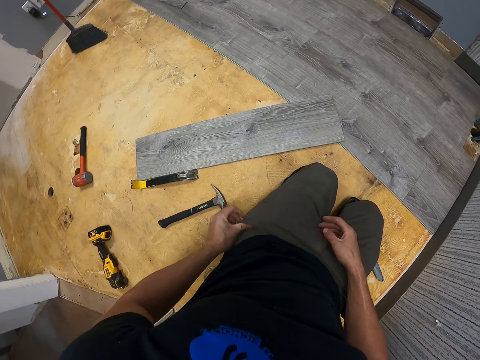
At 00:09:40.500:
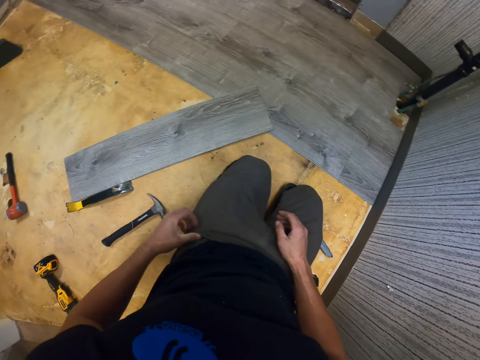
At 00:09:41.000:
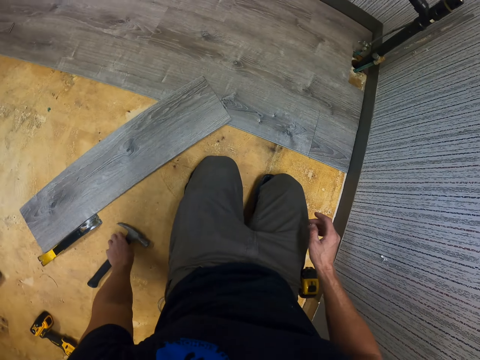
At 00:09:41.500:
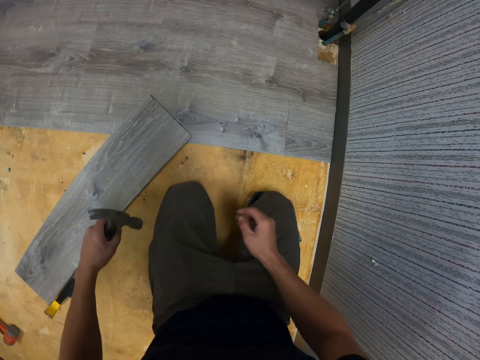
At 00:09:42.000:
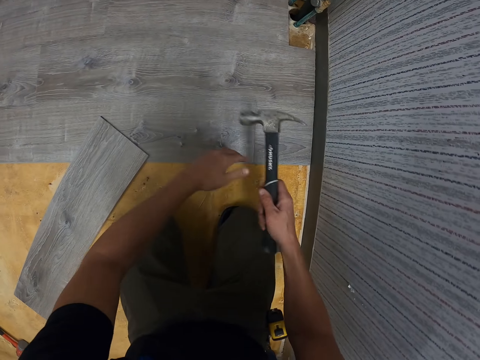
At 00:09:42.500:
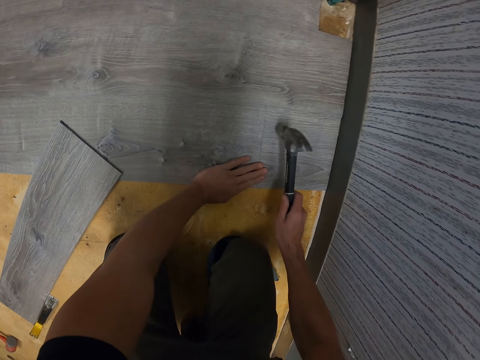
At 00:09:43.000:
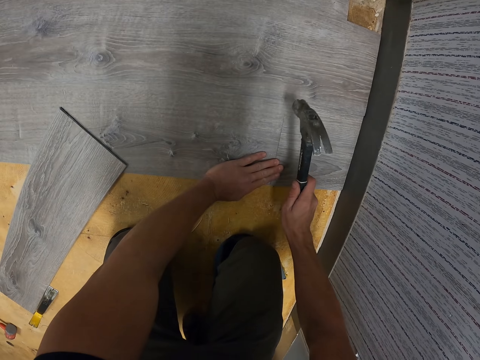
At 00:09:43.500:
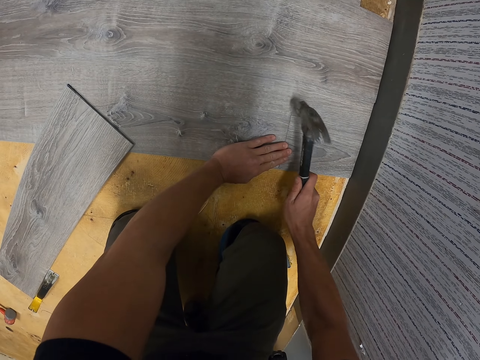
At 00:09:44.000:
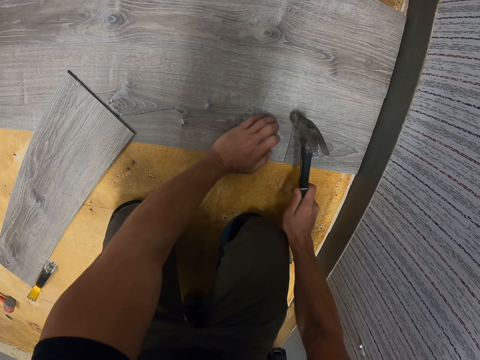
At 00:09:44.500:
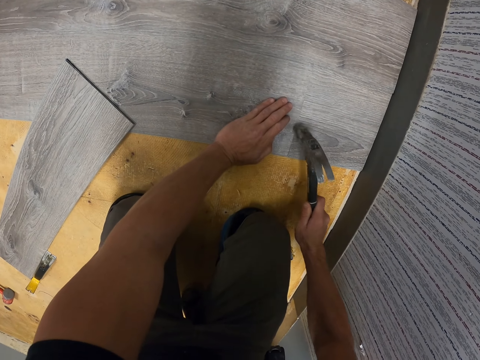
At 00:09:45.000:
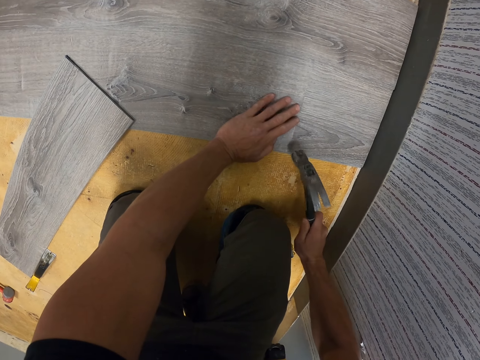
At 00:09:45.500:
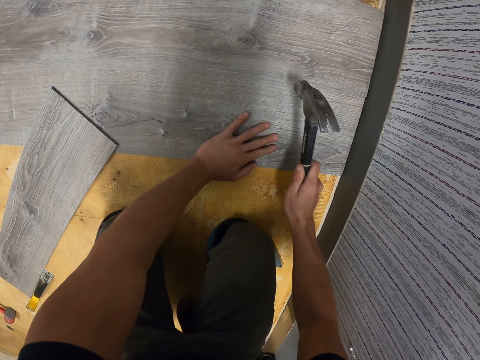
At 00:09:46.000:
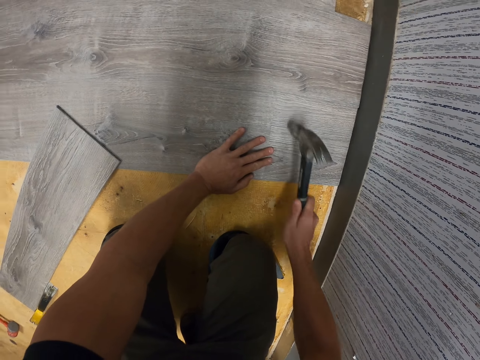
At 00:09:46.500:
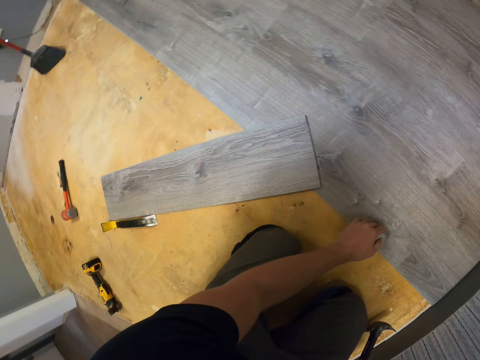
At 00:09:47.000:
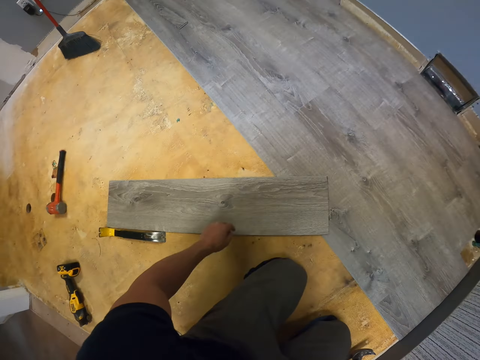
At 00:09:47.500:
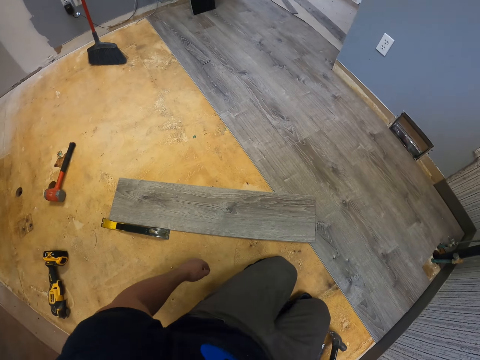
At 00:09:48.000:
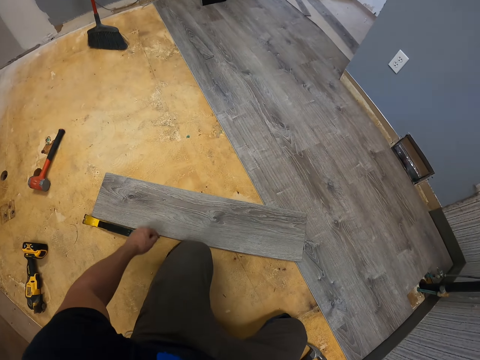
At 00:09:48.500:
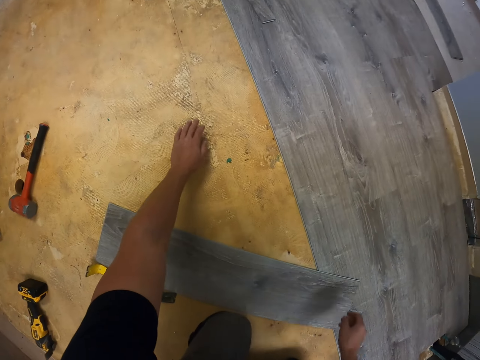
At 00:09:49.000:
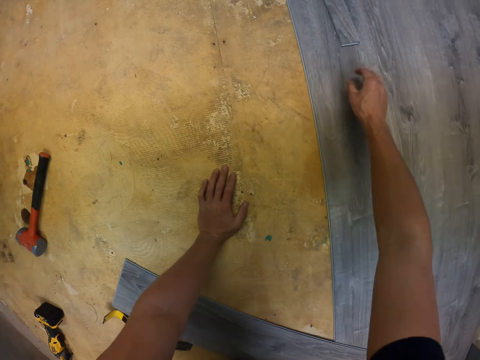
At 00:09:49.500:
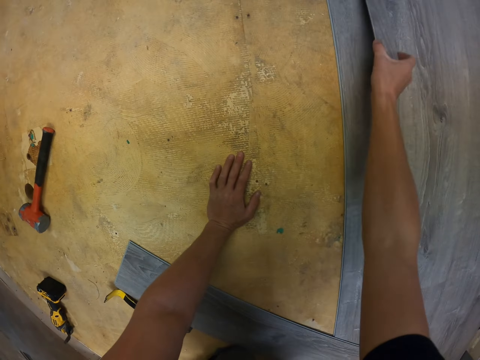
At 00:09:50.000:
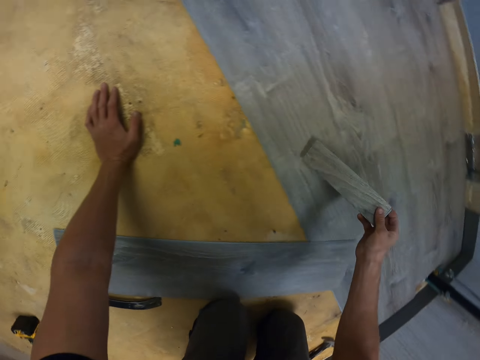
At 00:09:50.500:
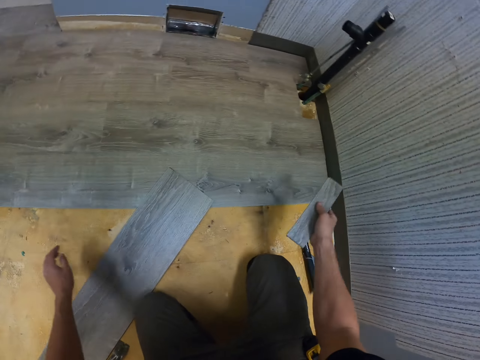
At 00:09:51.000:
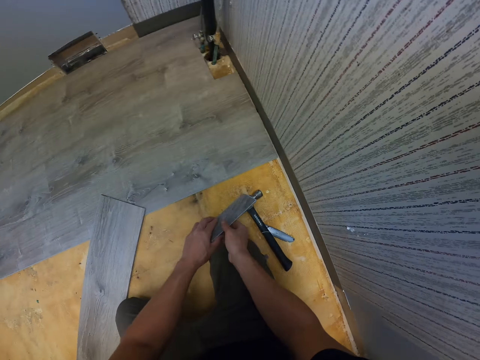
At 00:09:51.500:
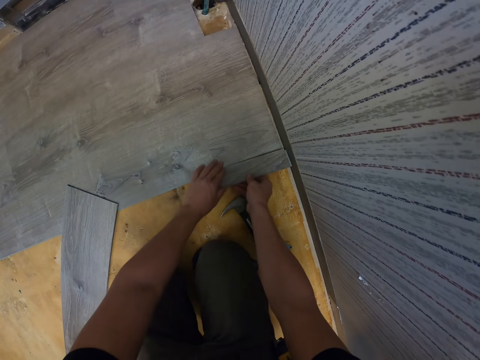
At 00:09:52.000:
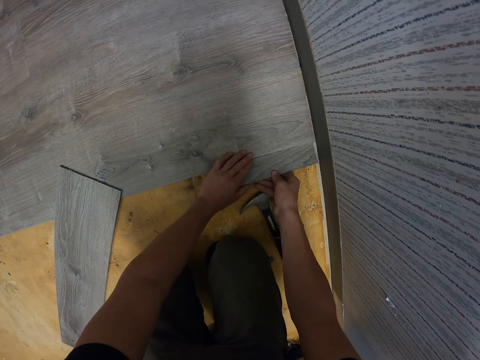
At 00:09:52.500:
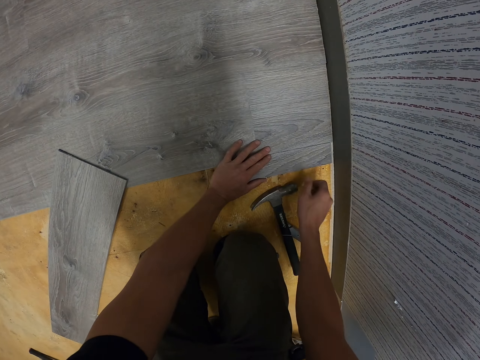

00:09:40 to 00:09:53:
The camera wearer puts the phone in the pocket. They pick up a hammer. They fix a tile with the hammer. They move. They pick up the tile. They fix wood on the floor.

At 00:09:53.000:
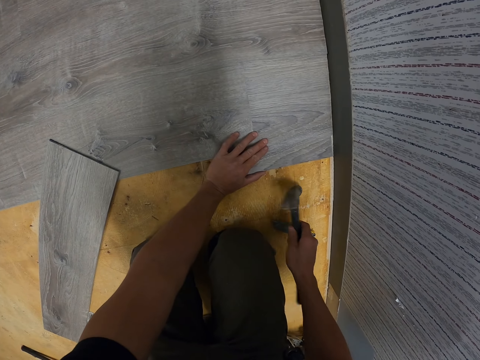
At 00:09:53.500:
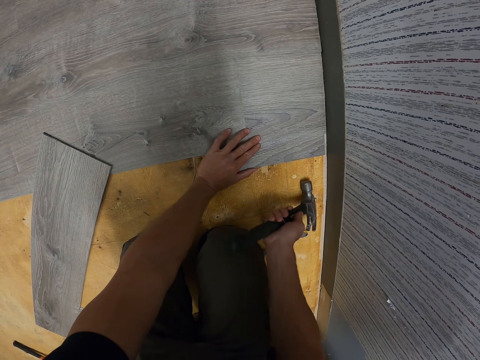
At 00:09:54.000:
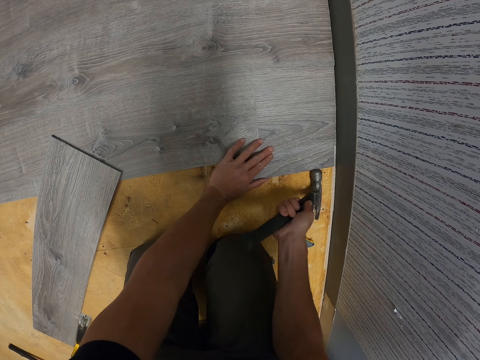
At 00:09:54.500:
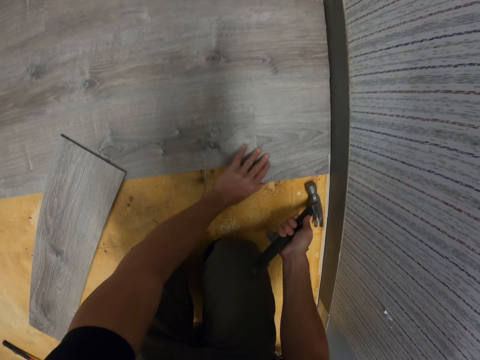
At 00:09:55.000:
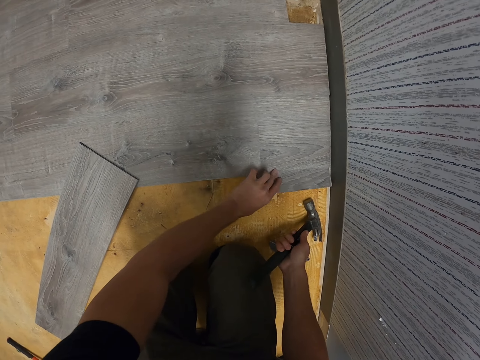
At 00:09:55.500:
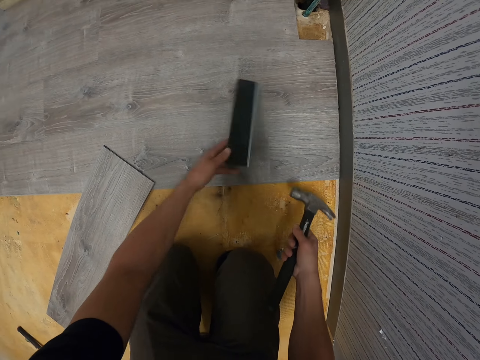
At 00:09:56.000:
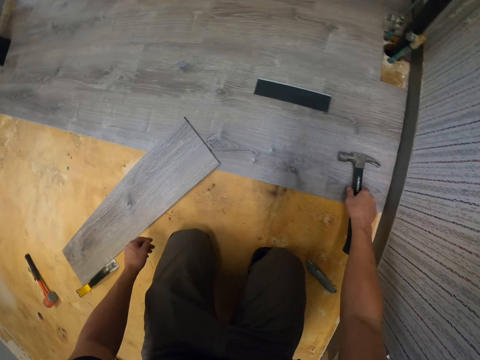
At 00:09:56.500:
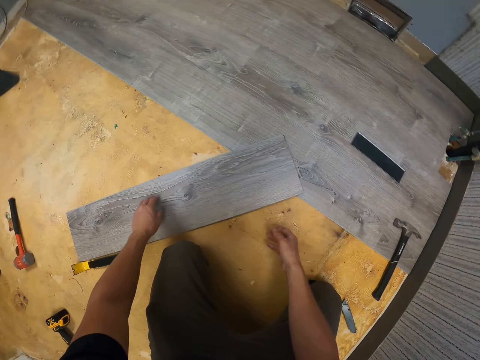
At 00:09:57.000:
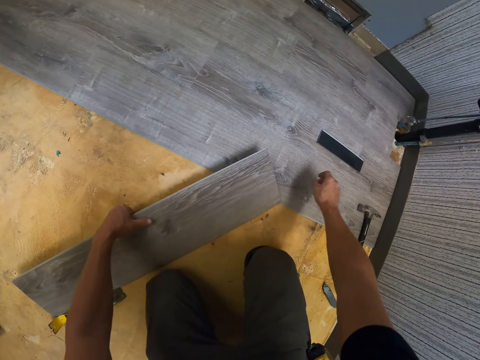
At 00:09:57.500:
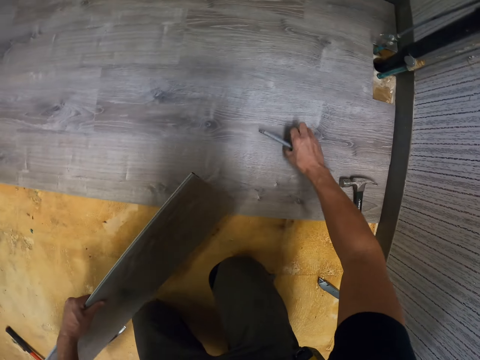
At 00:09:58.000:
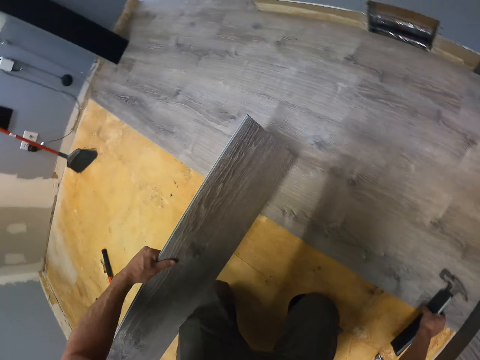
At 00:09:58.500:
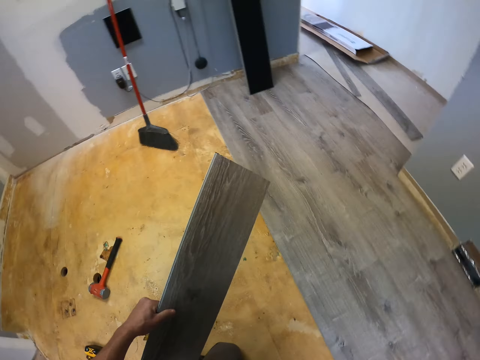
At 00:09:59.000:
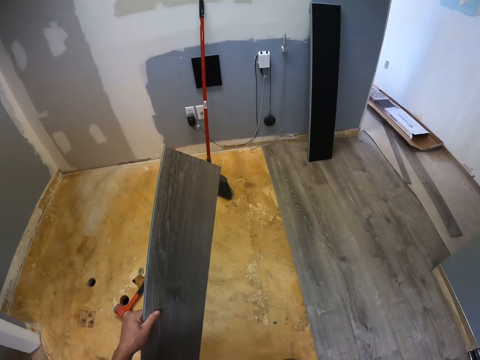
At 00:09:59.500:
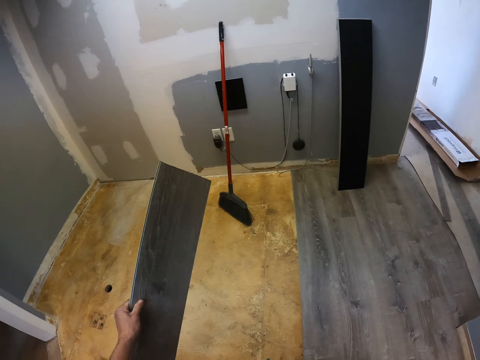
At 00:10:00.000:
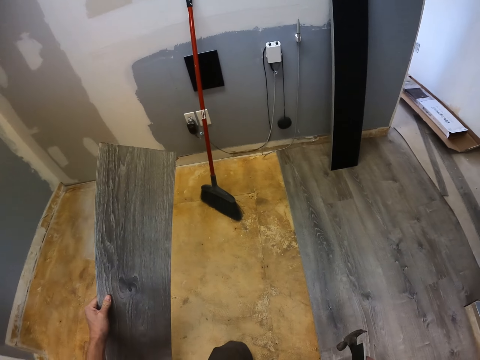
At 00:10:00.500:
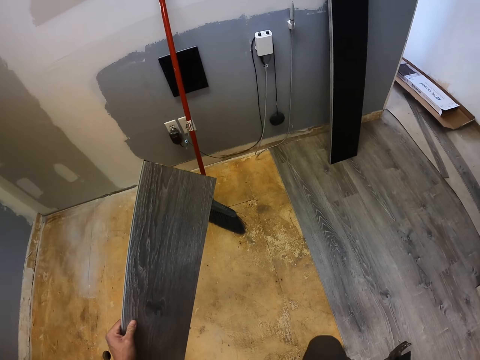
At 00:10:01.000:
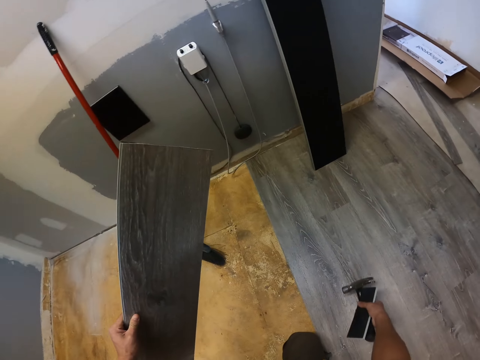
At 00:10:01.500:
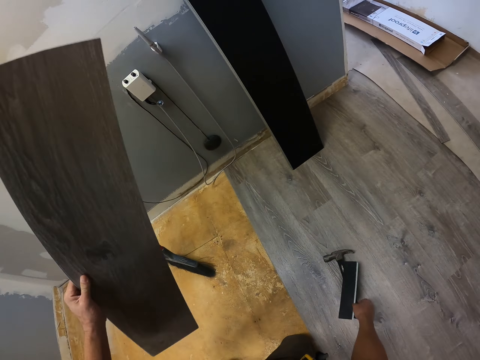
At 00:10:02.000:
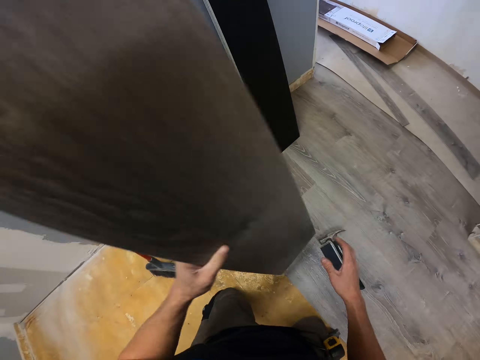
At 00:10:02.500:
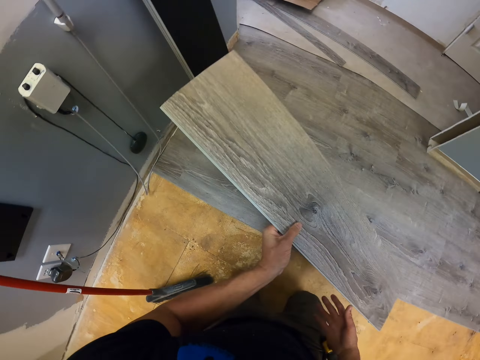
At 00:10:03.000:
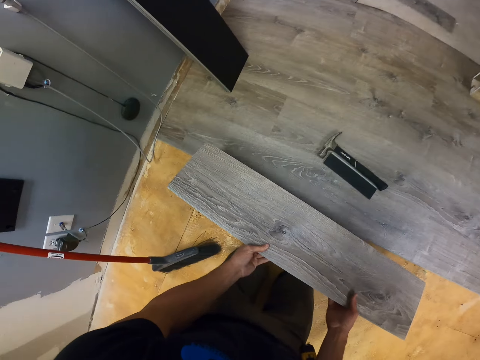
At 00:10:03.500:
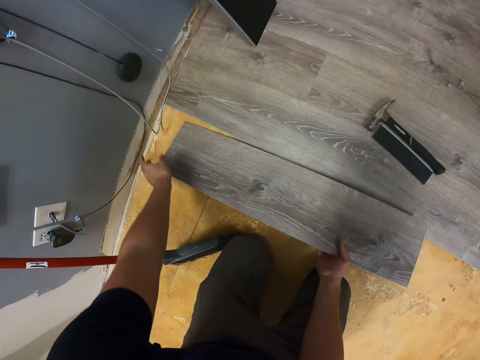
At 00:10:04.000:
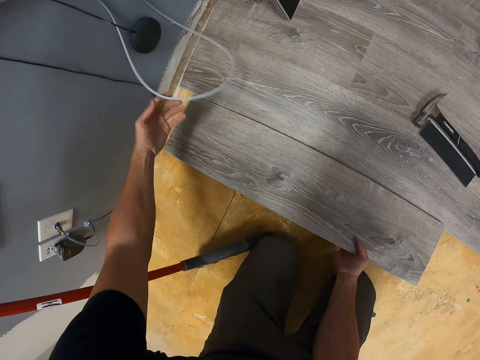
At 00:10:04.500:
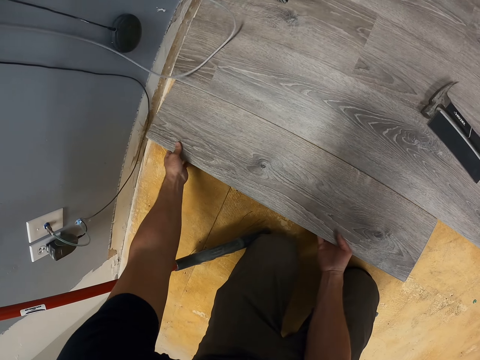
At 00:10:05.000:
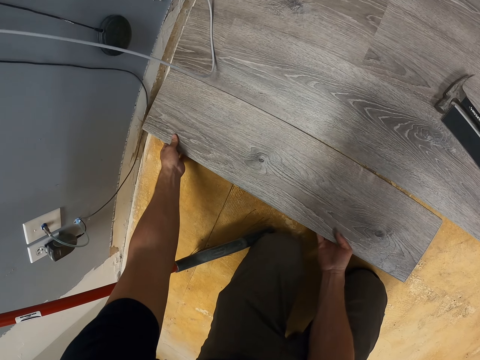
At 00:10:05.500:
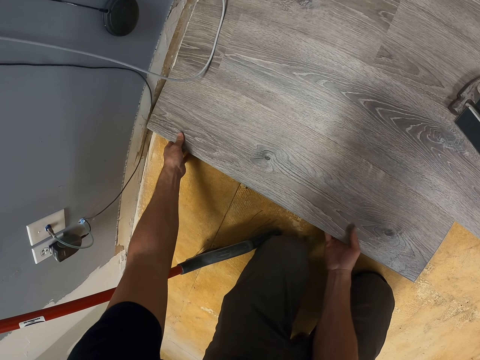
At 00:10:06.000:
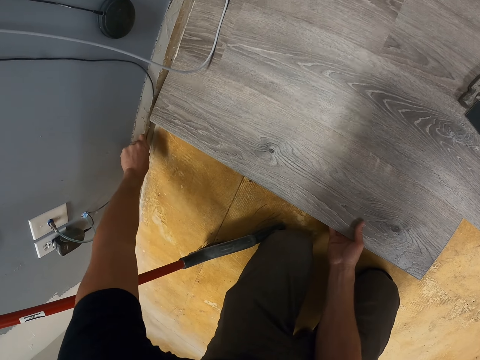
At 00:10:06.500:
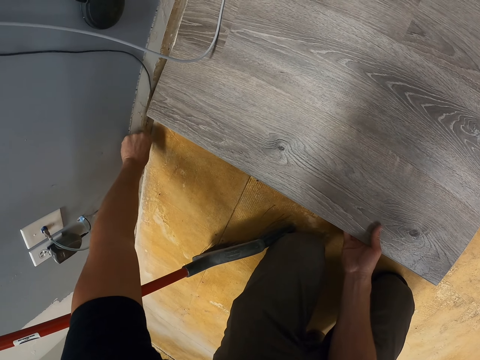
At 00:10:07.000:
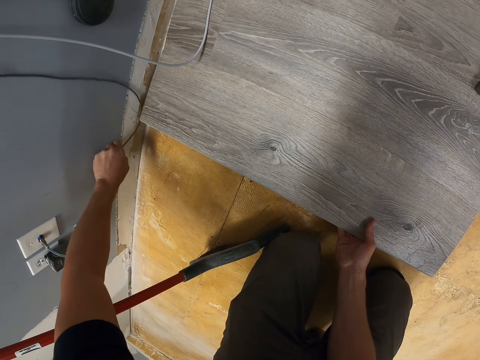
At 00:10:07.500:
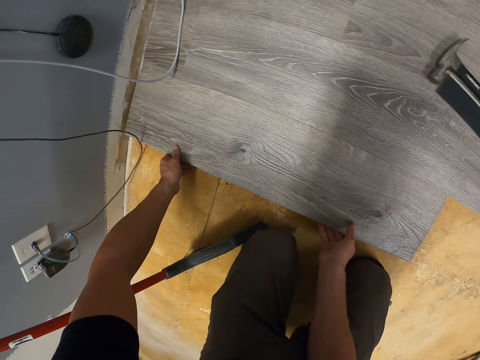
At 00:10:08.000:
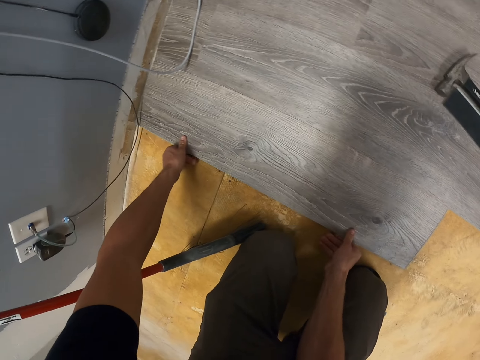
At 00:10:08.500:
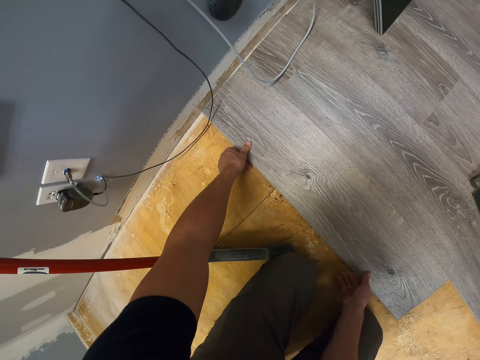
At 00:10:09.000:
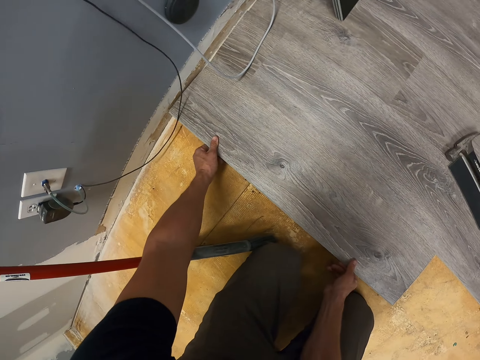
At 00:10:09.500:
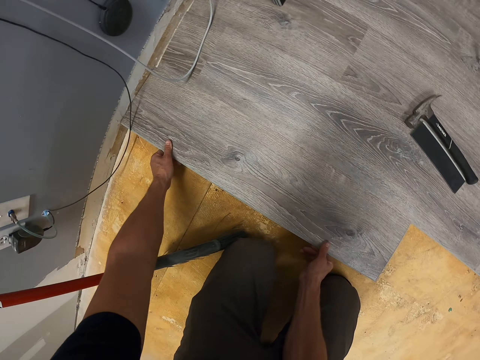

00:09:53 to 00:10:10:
The camera wearer installs a tile. They pick a hammer. They fix the tile or wood on the floor with the hammer. They throw the tile in the room. They hold the hammer. They throw a piece of wood. They pick up the tile. They move. They put the hammer on the wood. They fix the wood on the floor with the hammer. They remove a cable. They align the wood. They fix the wood on the floor with the hammer.
